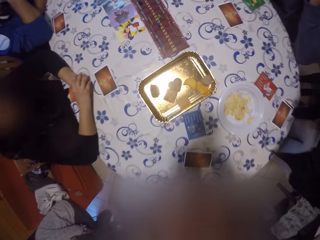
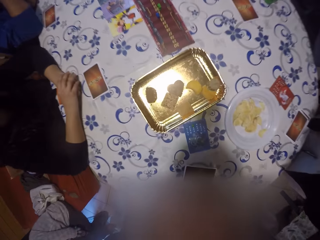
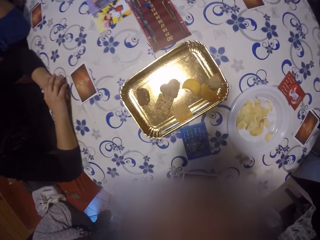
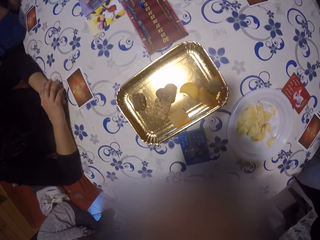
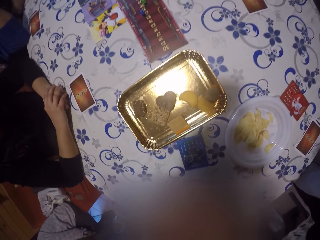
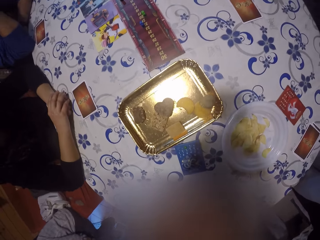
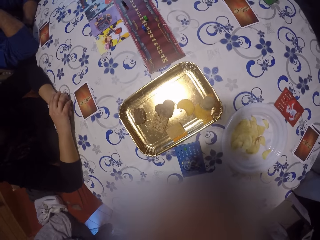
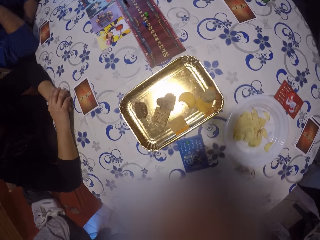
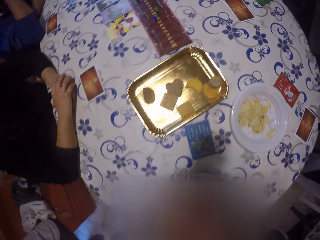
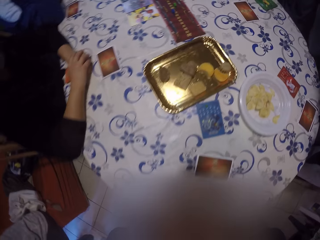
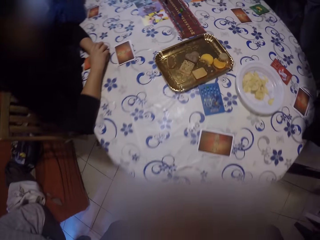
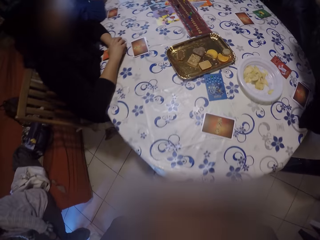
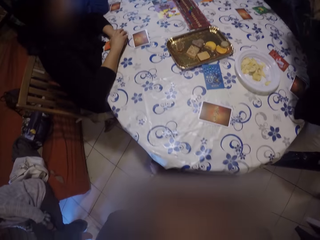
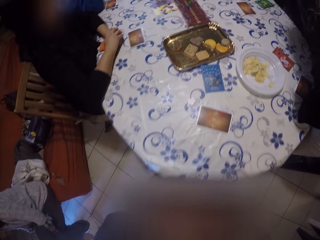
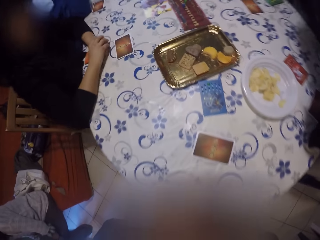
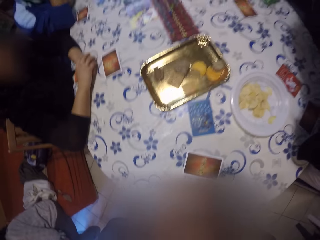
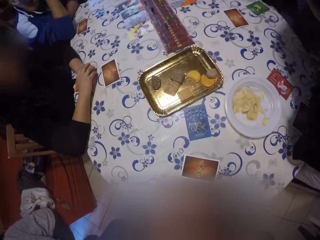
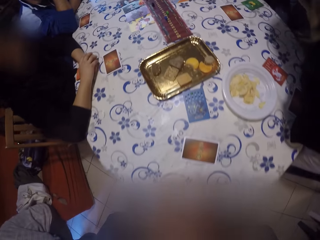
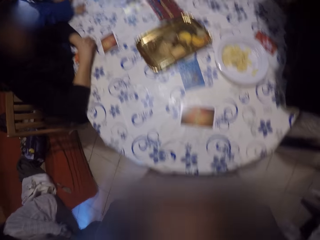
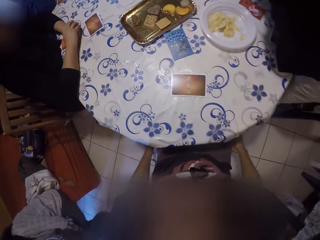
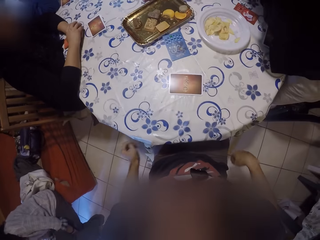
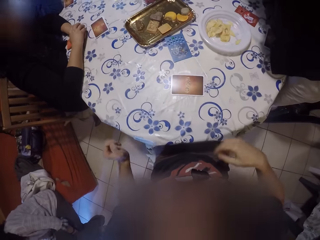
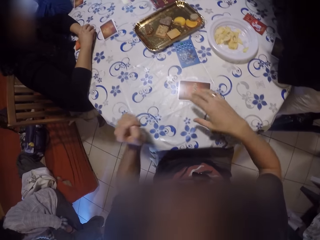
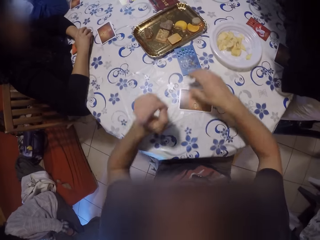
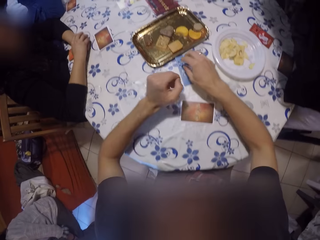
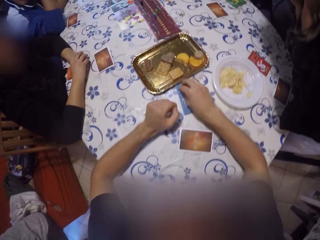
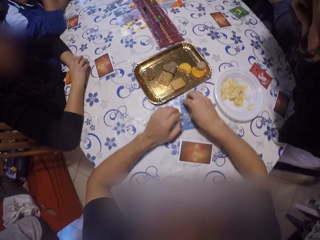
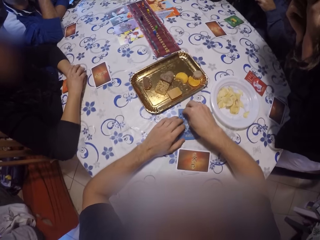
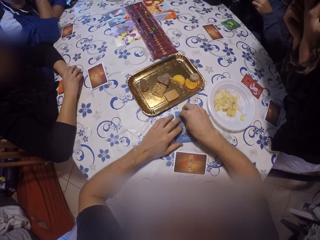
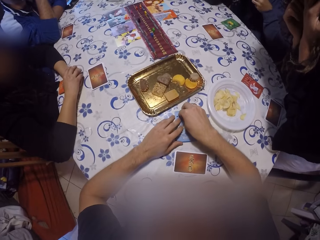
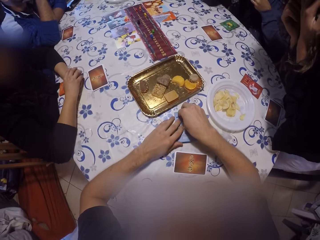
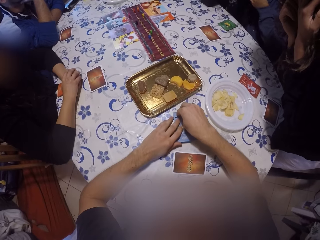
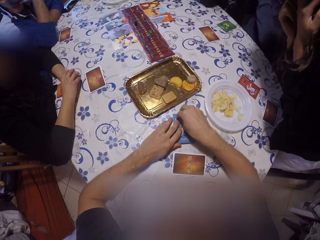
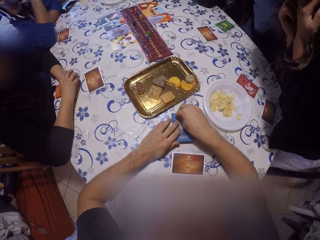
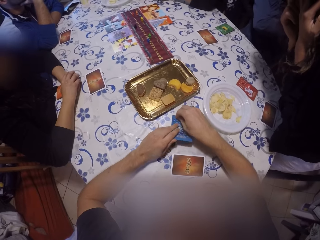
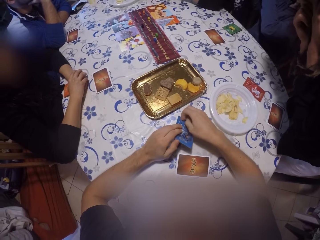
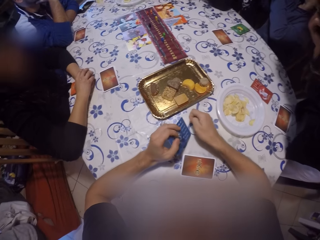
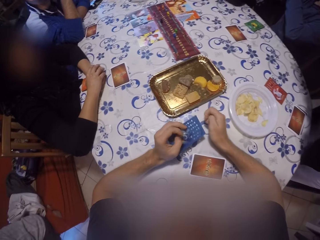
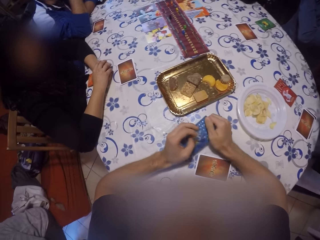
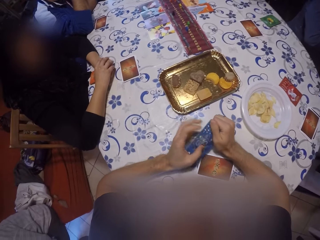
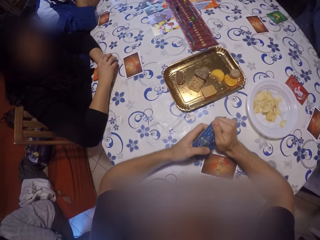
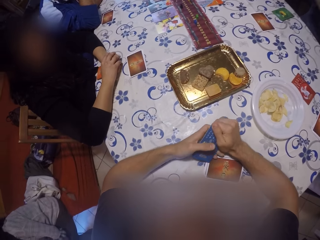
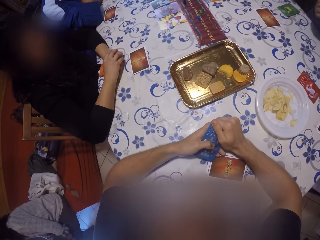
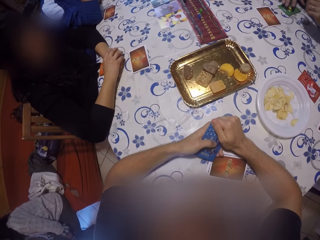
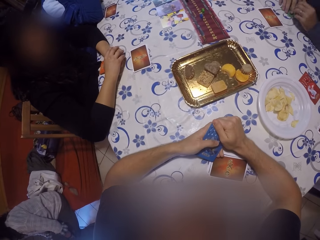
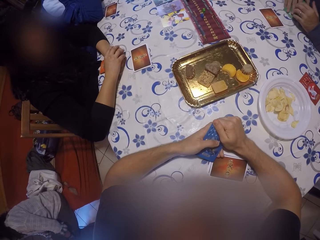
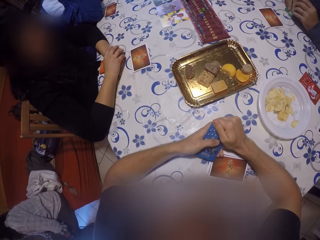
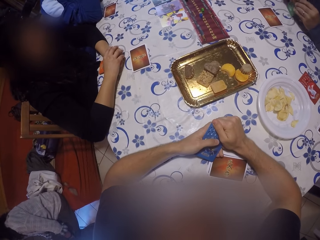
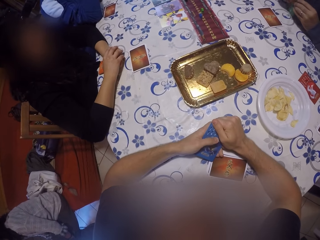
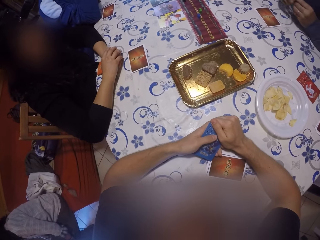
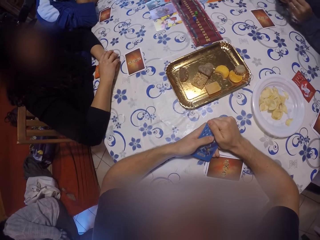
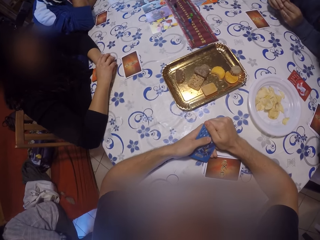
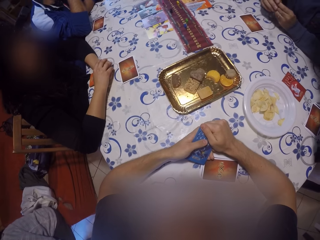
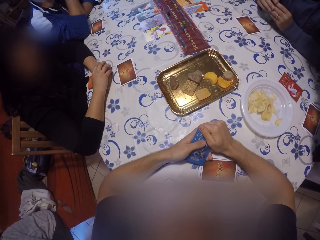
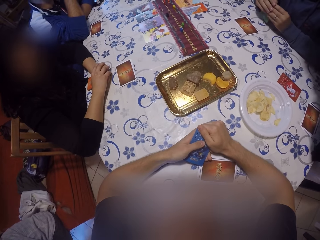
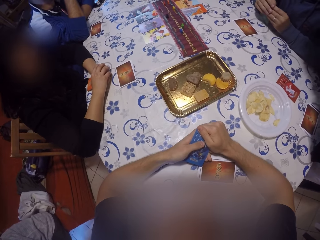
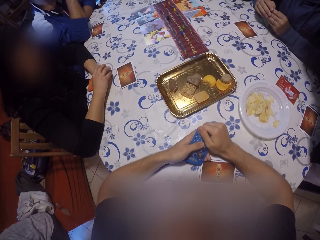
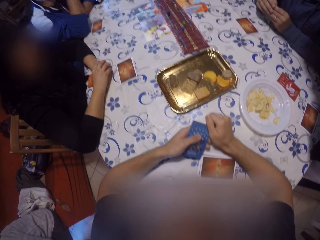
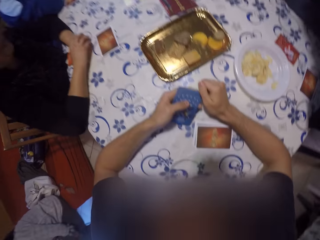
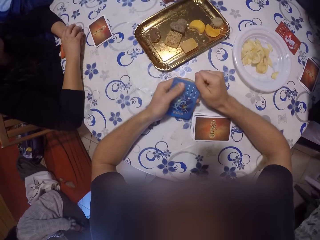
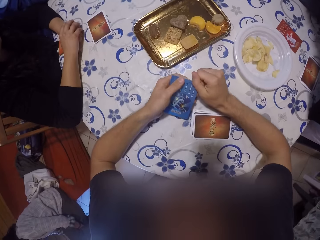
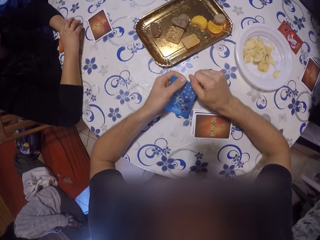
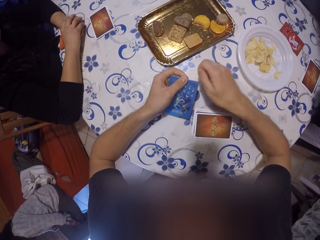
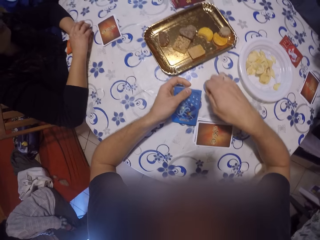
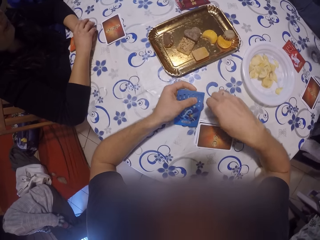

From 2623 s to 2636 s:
The camera wearer sits down. They hold poker cards on the table. They pick up a card with both hands. A man picks up a card on the table with his right hand. Another man holds the card with both hands.

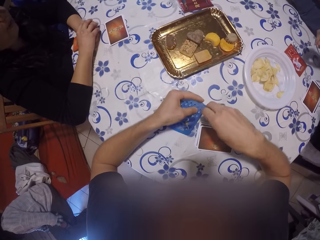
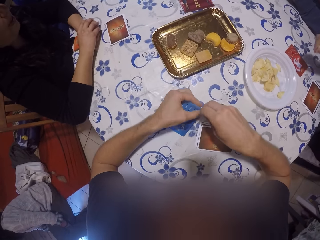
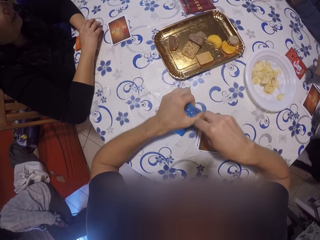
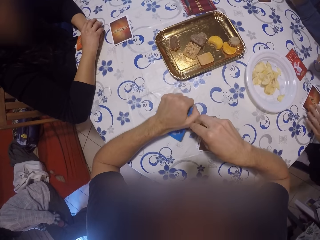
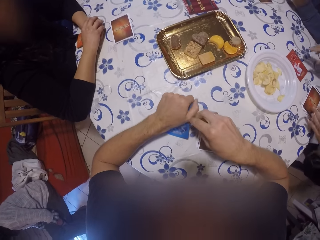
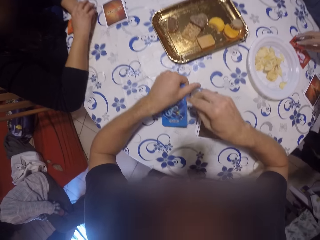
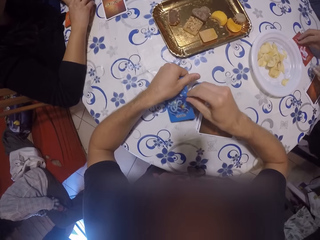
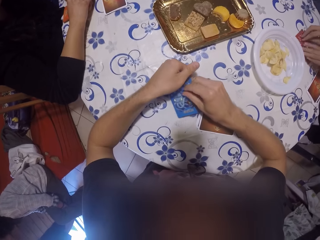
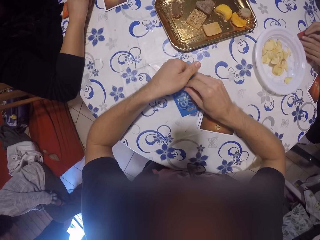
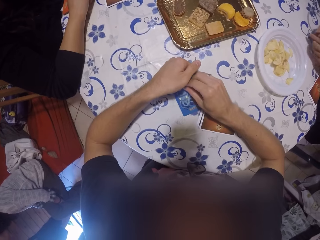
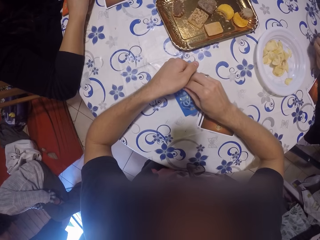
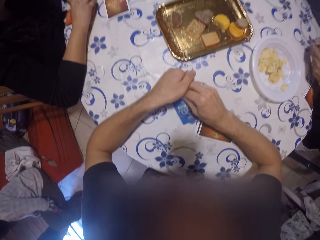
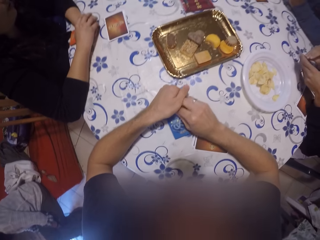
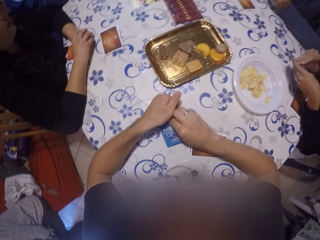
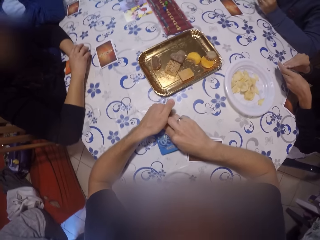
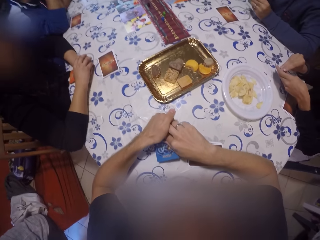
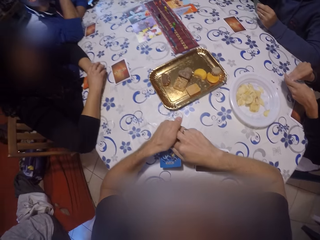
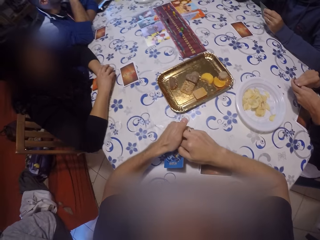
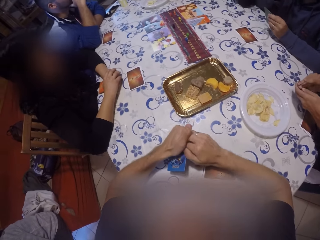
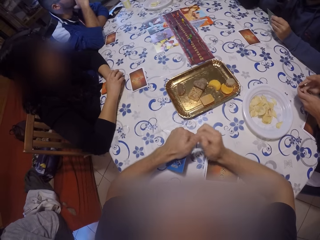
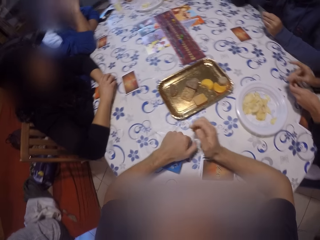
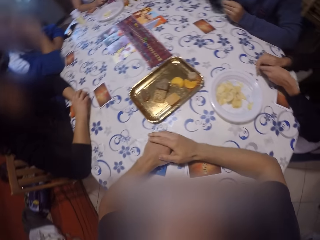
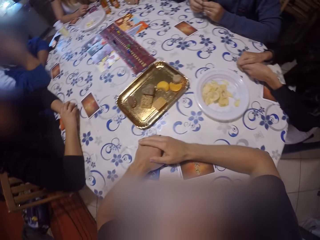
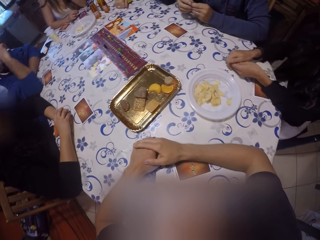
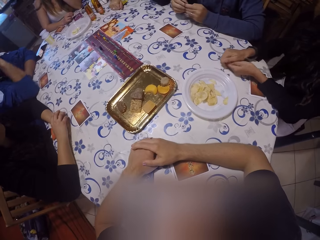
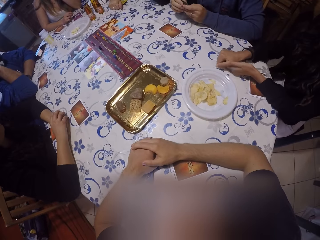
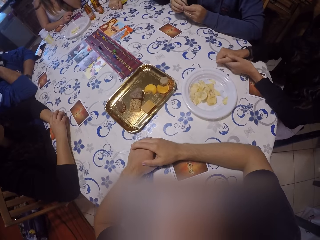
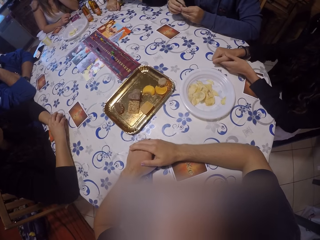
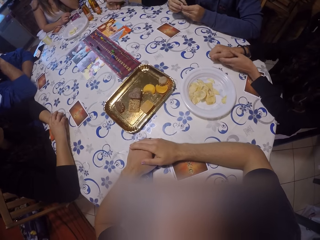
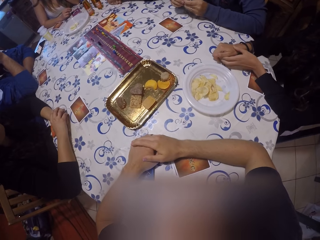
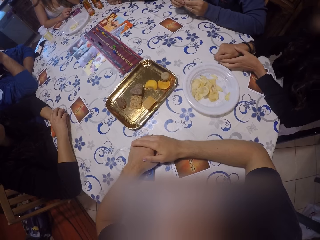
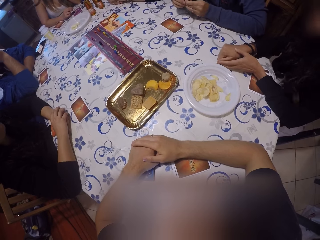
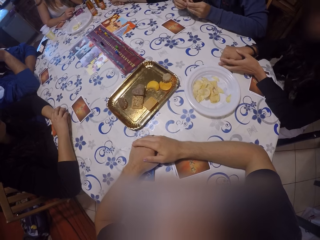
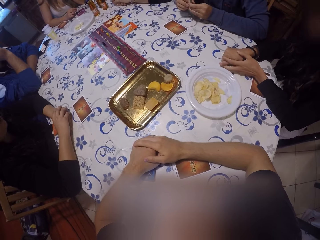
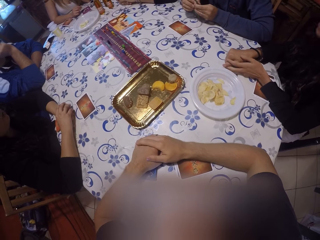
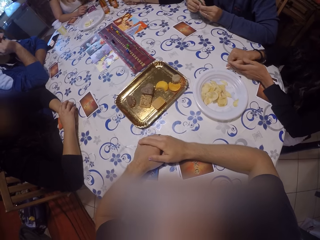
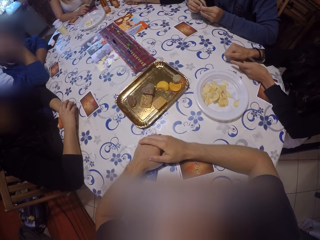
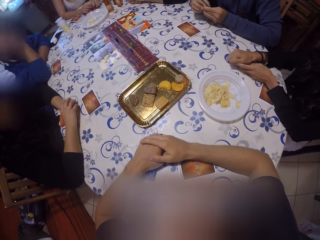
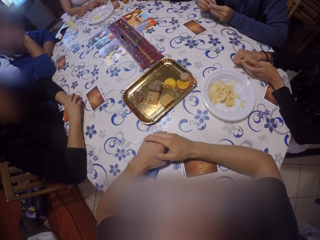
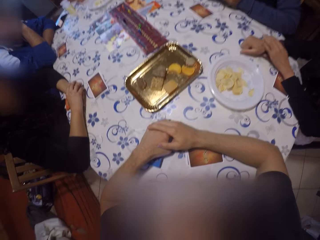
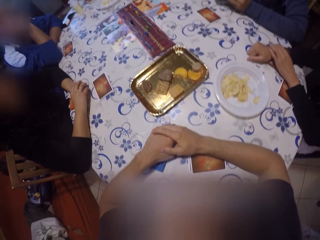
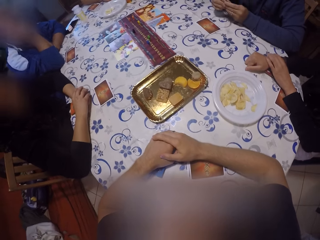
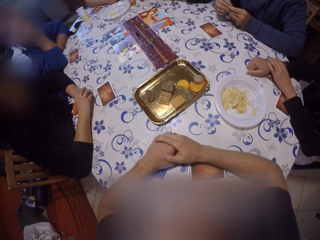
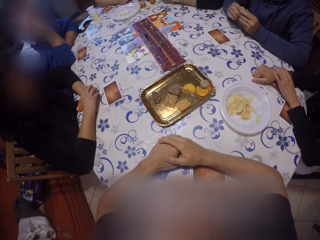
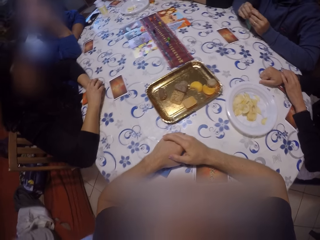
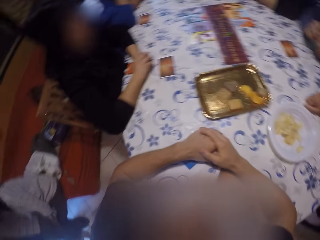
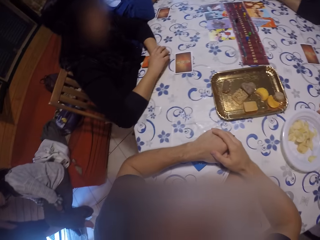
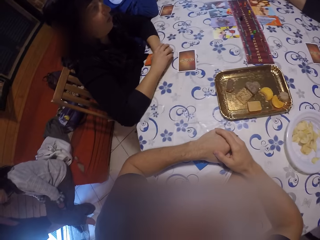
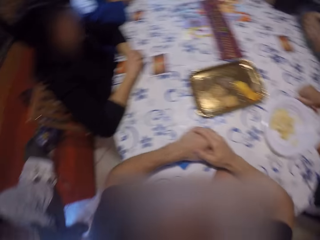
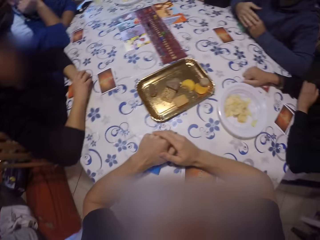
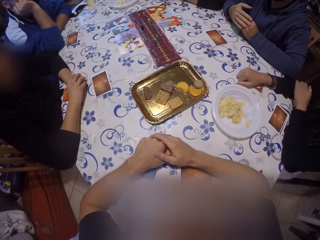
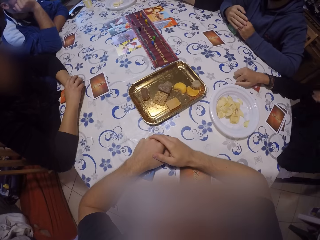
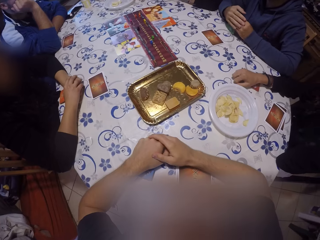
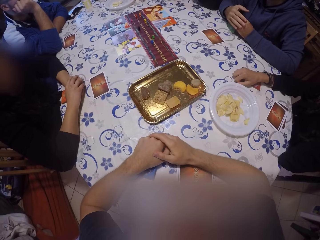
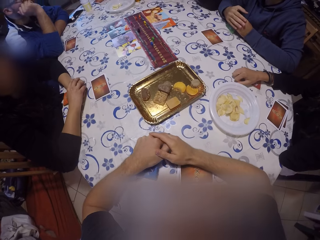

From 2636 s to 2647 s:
The camera wearer holds the poker card well. A man picks up a card on the table with both hands. The man covers the poker card with his hands. He holds the card with his right hand. The camera wearer looks around.
